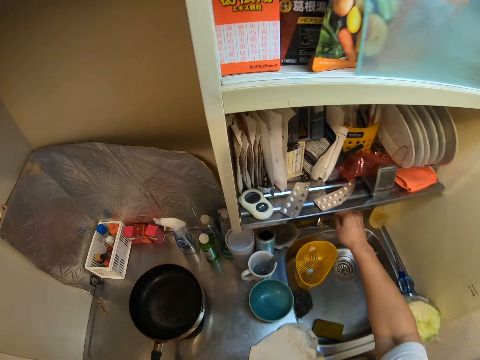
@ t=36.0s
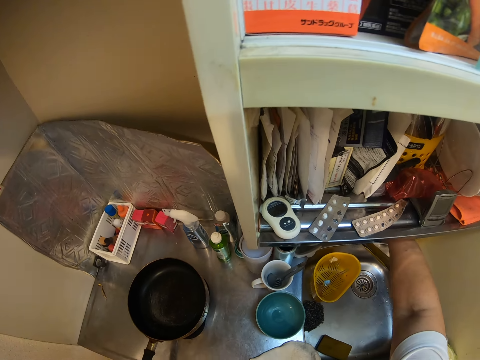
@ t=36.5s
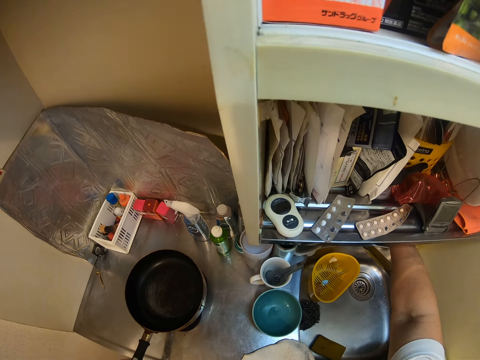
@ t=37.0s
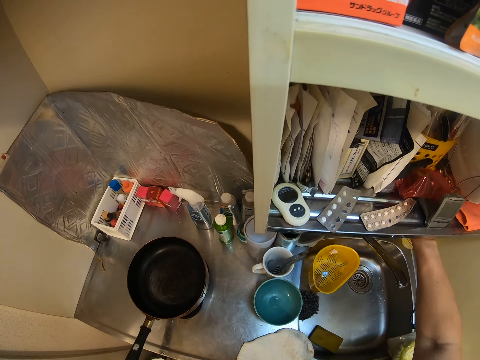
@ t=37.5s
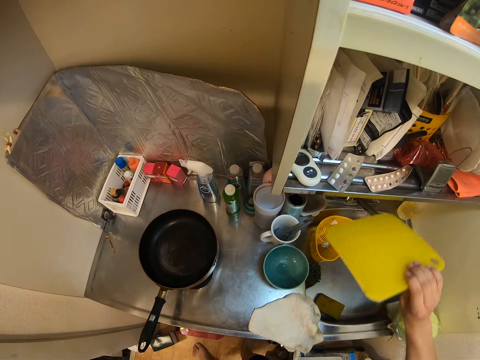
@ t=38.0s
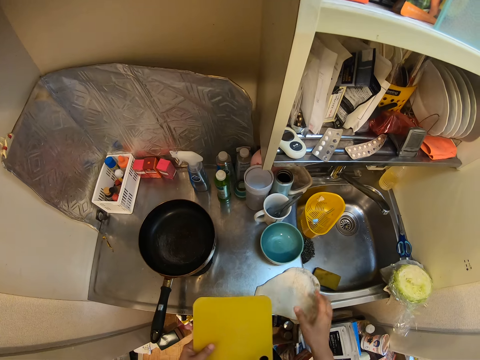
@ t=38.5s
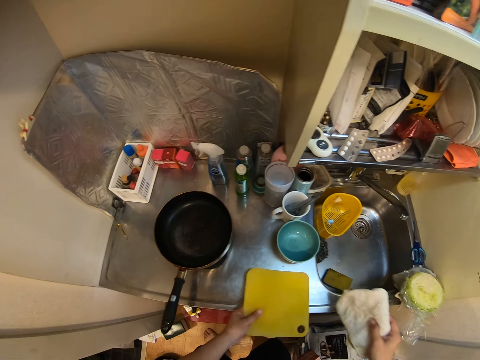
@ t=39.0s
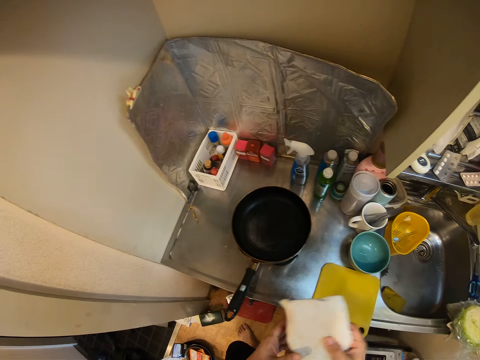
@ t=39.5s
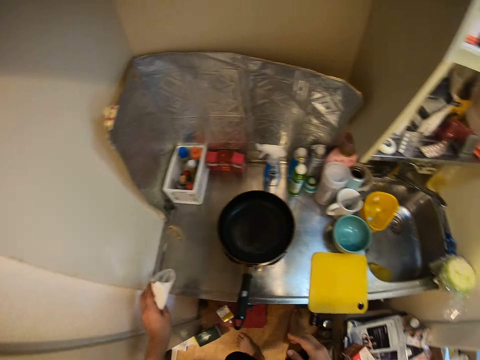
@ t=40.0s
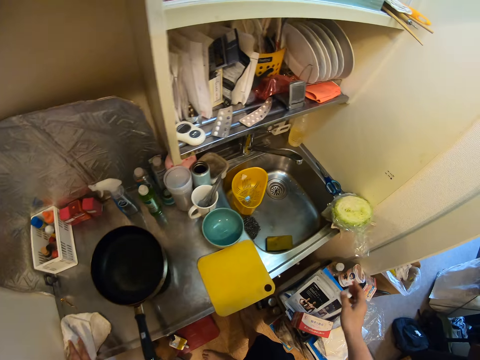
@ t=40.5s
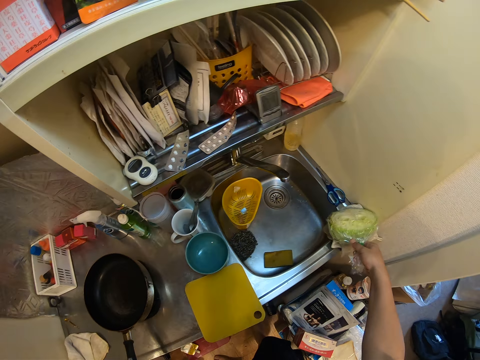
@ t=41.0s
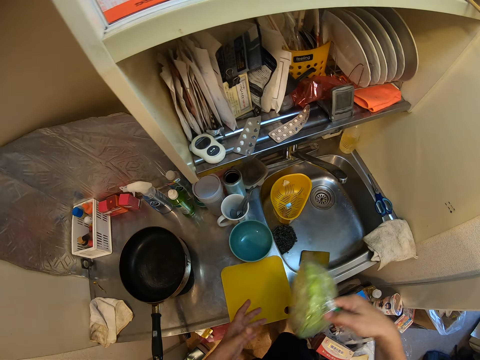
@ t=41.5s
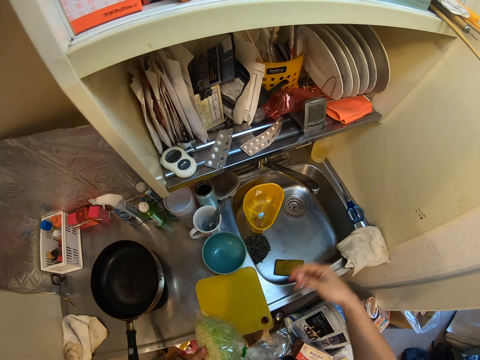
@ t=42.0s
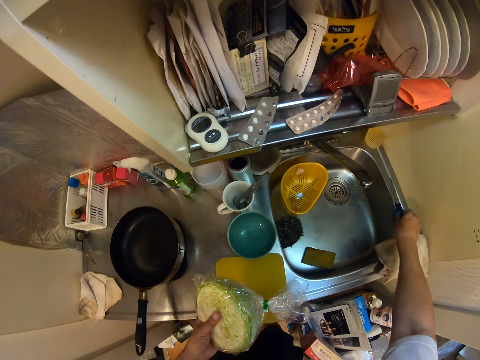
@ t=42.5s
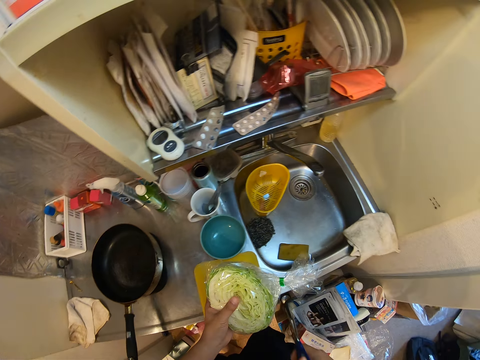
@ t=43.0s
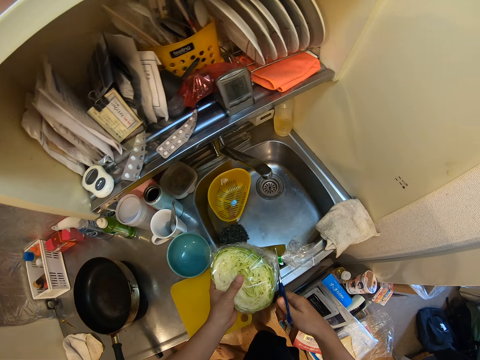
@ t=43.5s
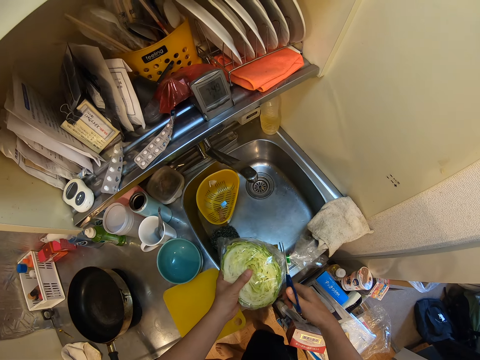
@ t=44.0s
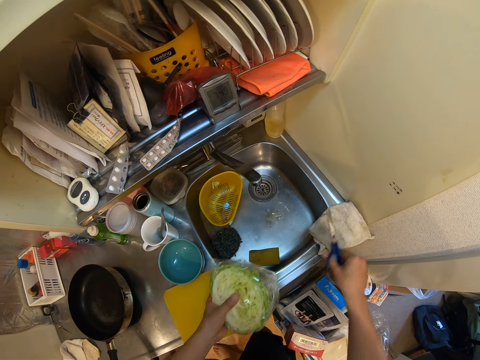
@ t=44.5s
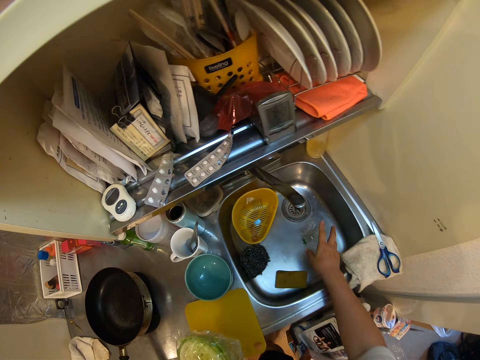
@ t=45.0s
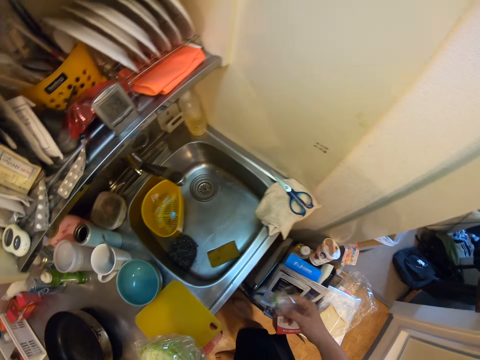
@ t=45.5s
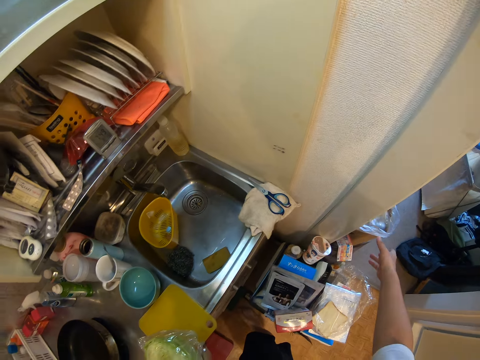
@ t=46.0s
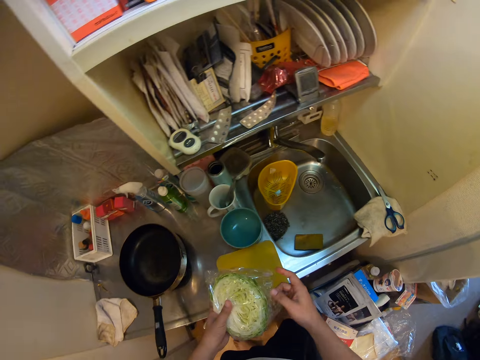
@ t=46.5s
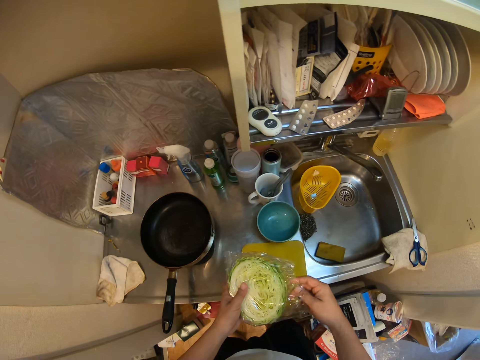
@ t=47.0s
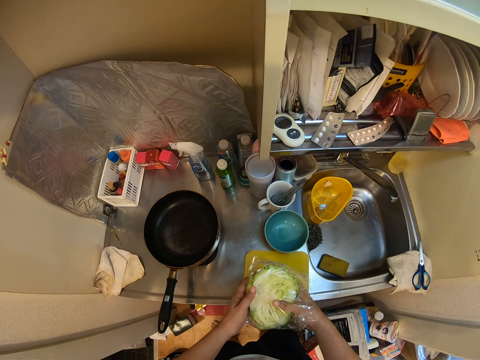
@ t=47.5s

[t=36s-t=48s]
The camera wearer picks up a chopping board. He drops the chopping board. He places a kitchen cloth on a surface. He picks up a cabbage and holds the cabbage with his left hand. He picks up a kitchen shear. He cuts the nylon or paper of the cabbage. He places the kitchen shear on a surface. He picks up a small paper and throws the paper in a kitchen bin.

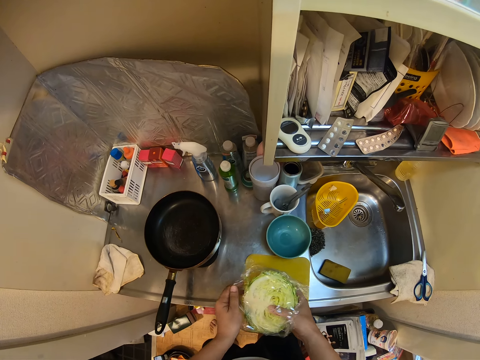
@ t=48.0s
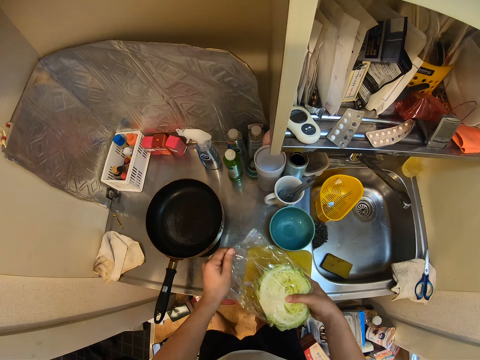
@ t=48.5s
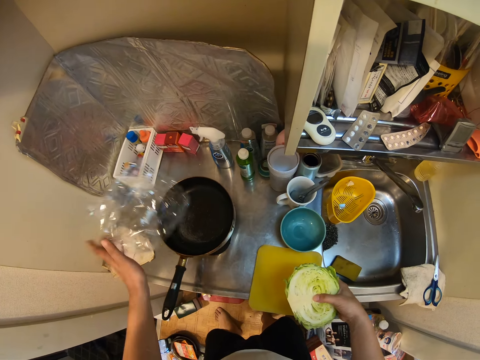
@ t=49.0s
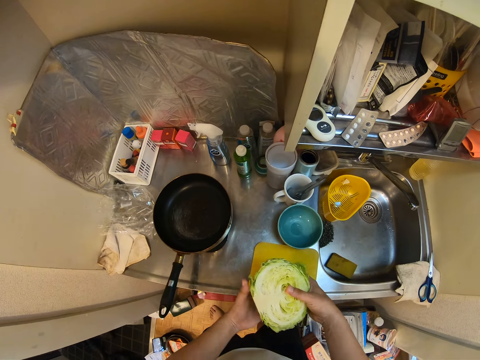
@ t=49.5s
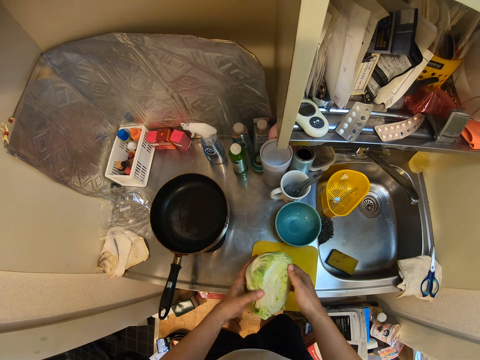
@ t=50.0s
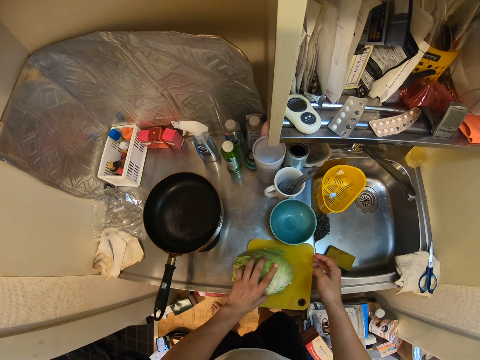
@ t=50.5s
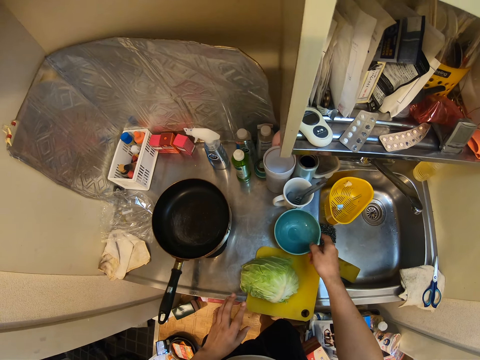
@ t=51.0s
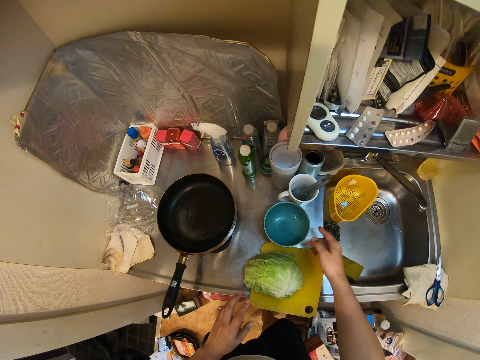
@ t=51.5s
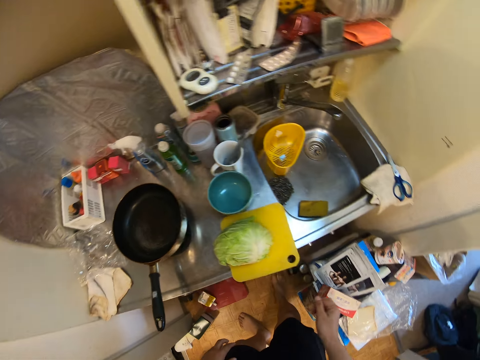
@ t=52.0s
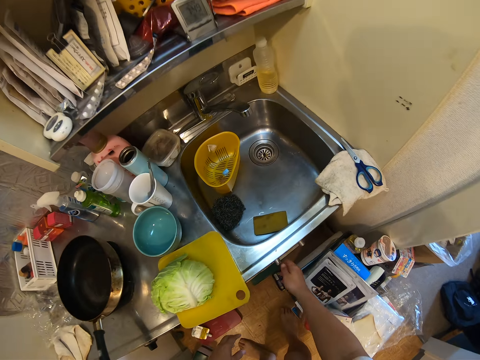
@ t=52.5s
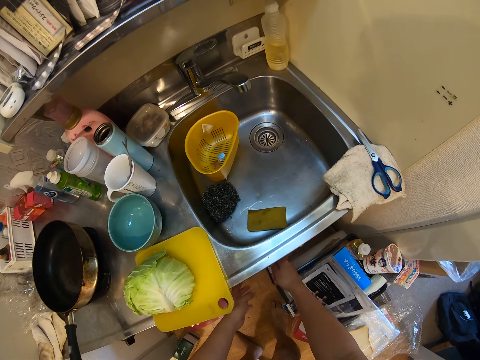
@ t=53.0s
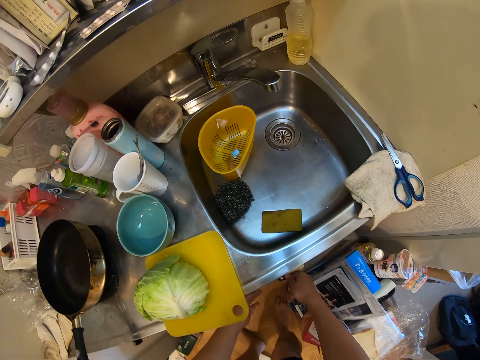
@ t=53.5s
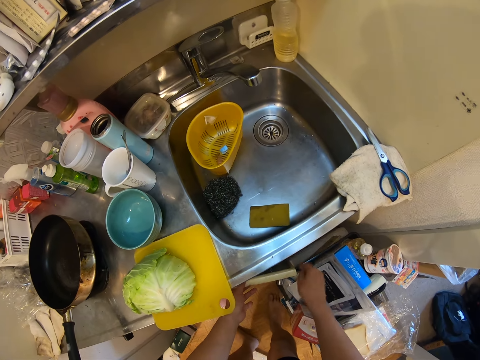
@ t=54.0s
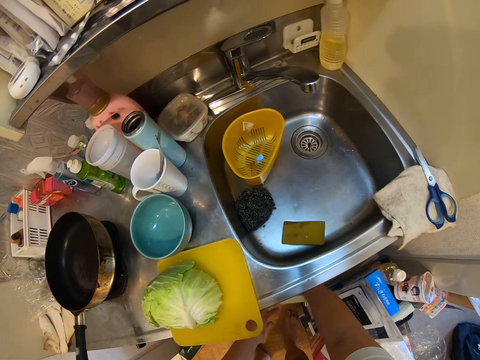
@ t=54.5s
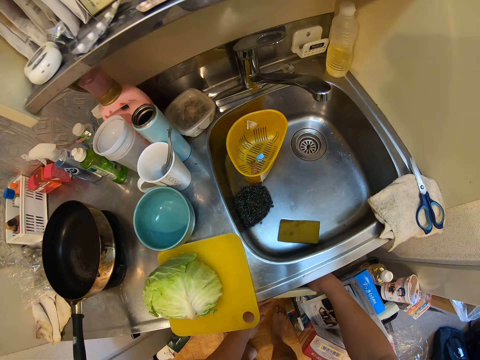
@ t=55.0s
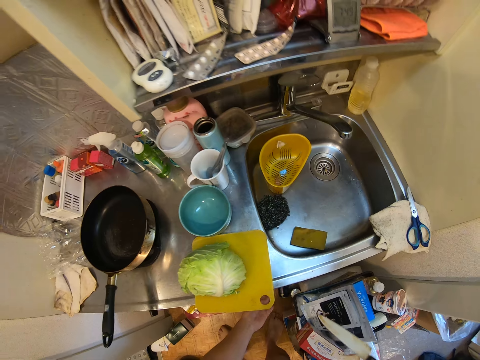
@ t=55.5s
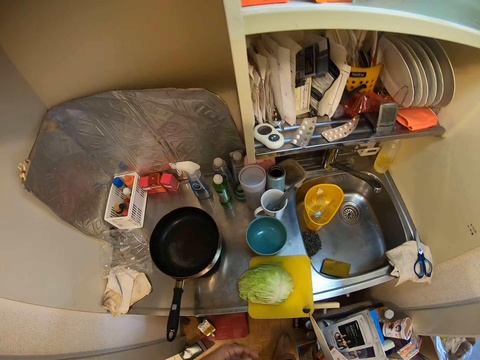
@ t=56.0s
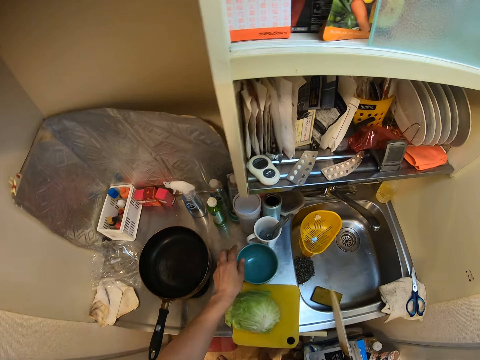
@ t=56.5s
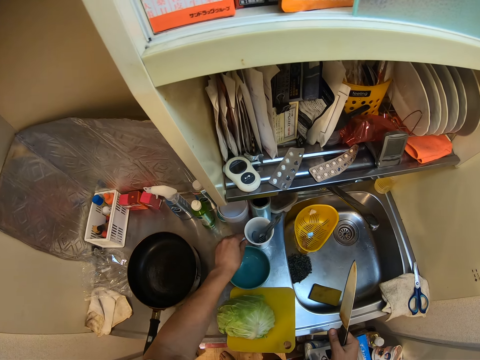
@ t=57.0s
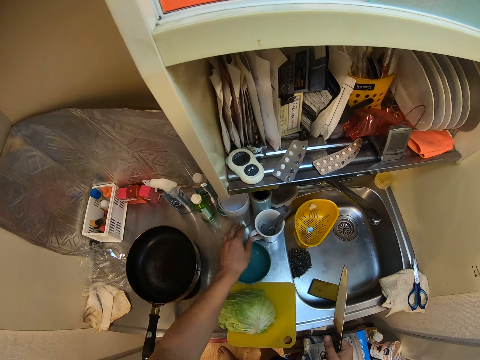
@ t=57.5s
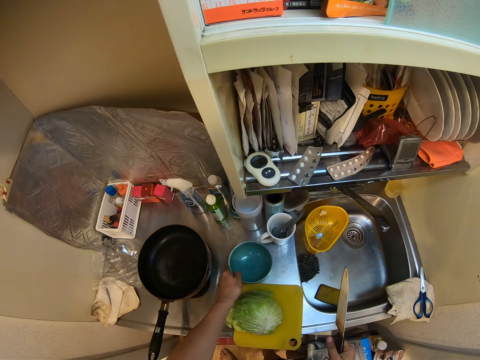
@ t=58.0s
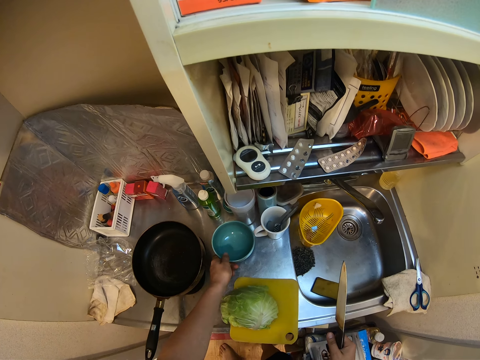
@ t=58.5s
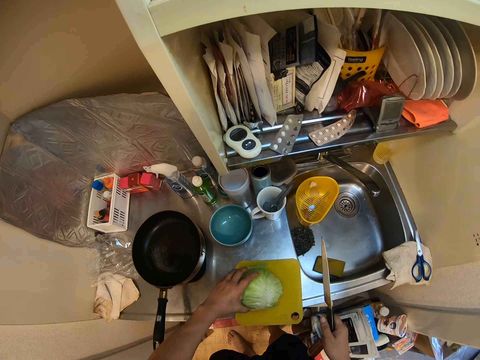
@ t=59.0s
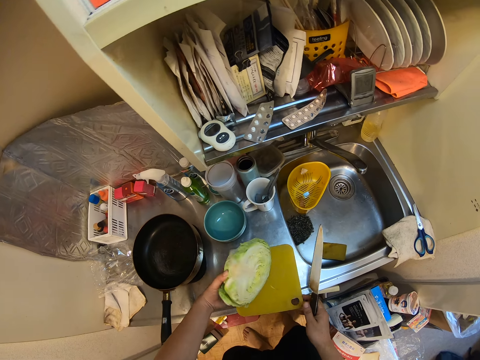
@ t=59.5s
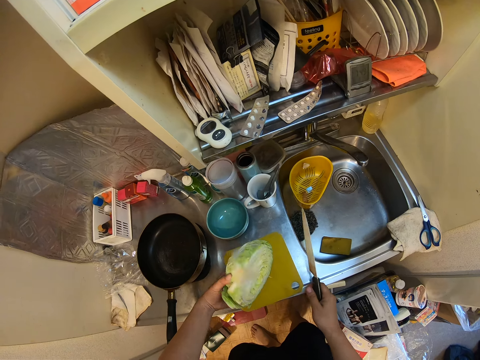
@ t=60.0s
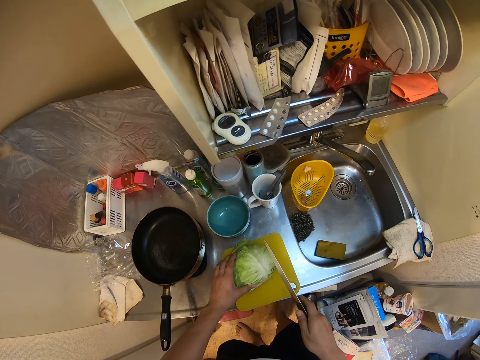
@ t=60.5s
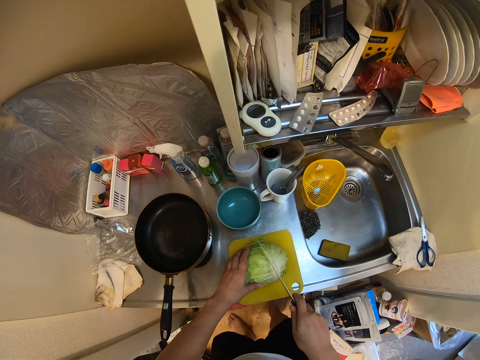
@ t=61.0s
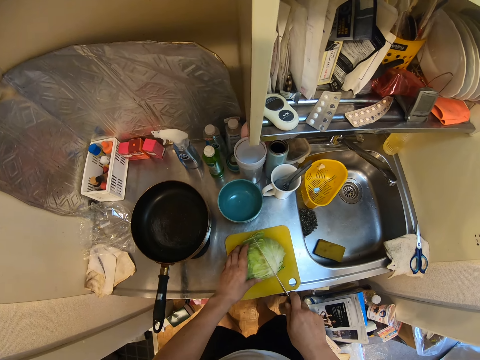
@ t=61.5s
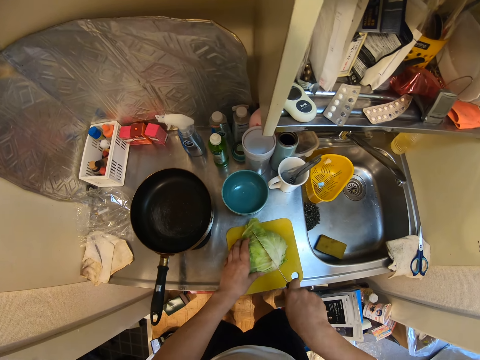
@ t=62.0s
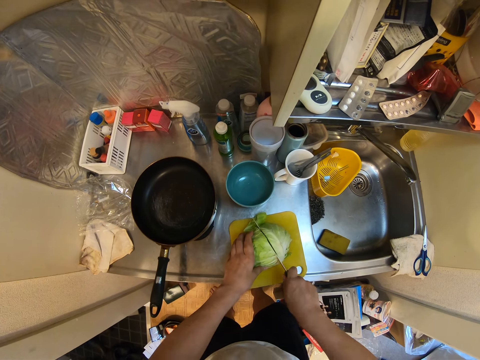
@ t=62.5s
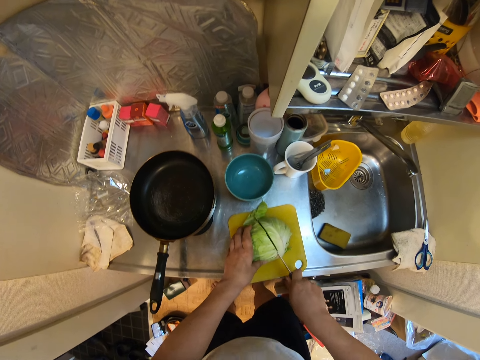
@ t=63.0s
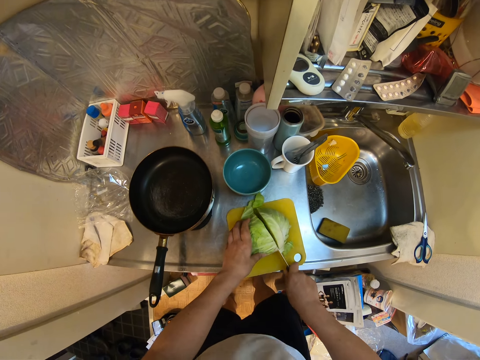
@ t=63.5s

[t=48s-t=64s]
The camera wearer unwraps the cabbage, throws a paper, holds the cabbage and turns the cabbage. They put the cabbage on the cutting board. They push a plate. They adjust a bowl. They open a kitchen cabinet. They pick up a knife. They push a cup. They touch the cup. They pull the bowl. They pick up the cabbage. They carry the cabbage. They push the chopping board. They drop the cabbage. They cut the cabbage into halves.
